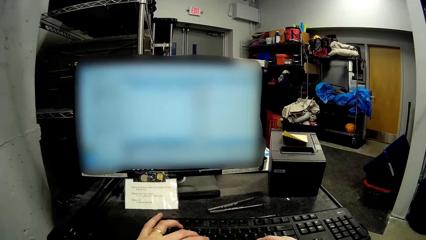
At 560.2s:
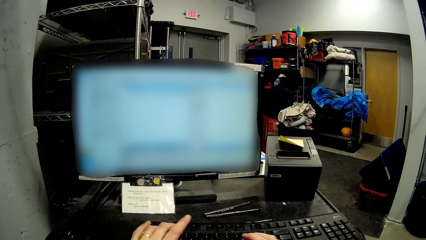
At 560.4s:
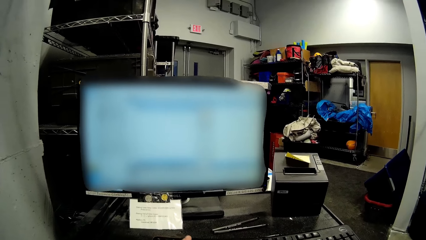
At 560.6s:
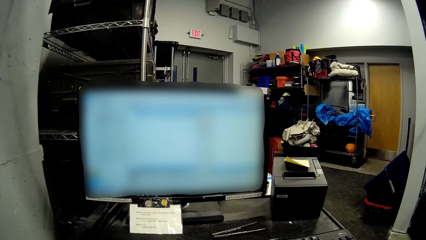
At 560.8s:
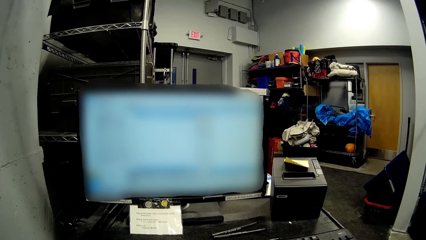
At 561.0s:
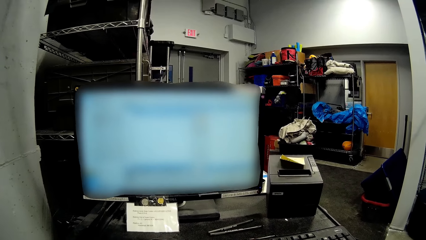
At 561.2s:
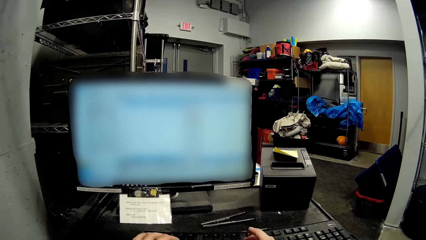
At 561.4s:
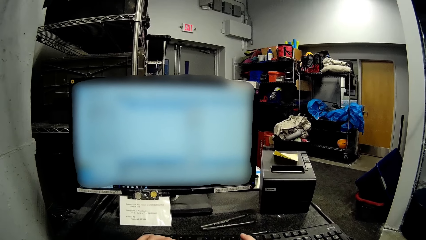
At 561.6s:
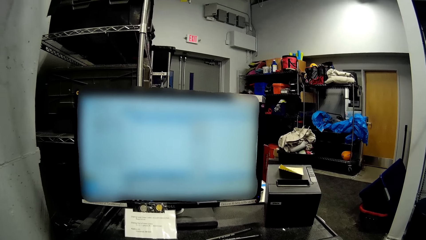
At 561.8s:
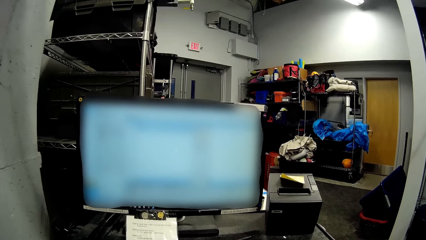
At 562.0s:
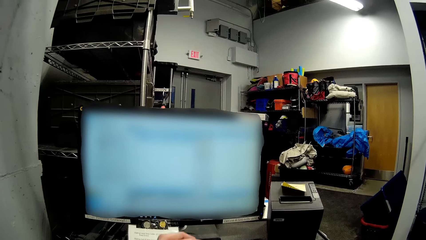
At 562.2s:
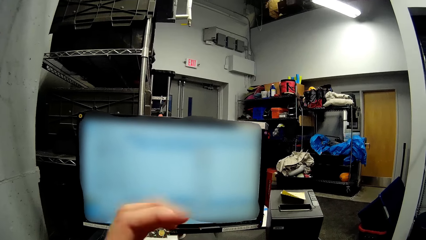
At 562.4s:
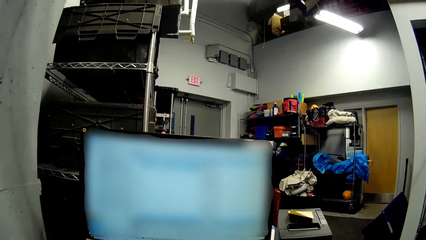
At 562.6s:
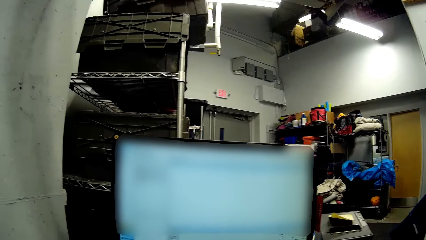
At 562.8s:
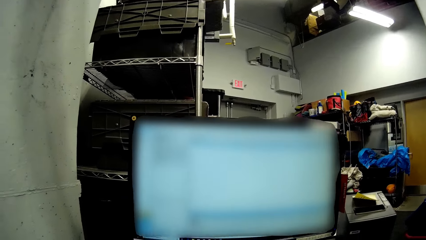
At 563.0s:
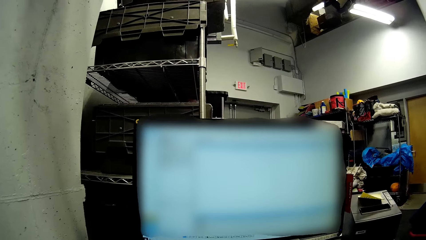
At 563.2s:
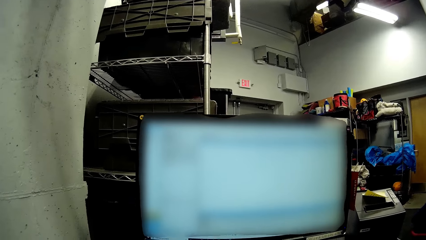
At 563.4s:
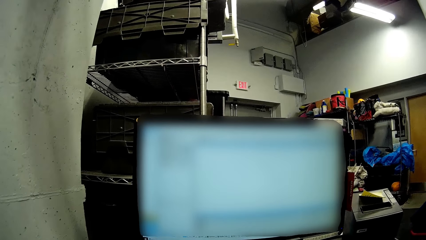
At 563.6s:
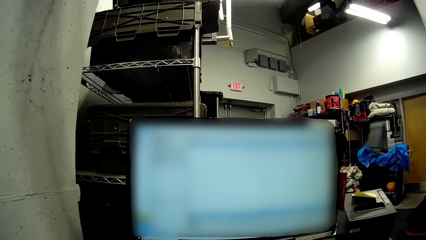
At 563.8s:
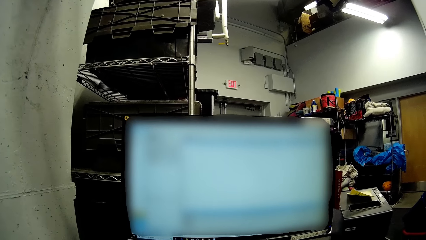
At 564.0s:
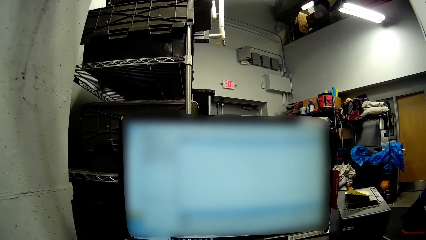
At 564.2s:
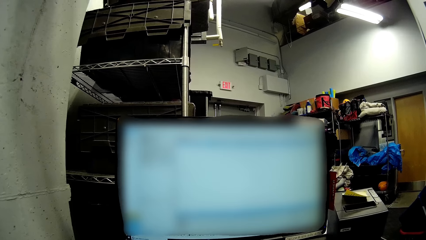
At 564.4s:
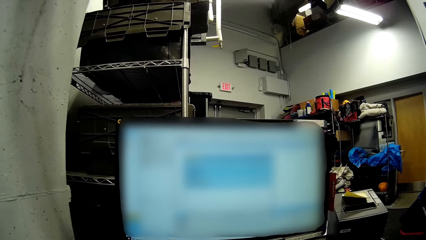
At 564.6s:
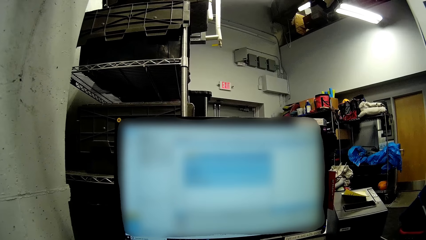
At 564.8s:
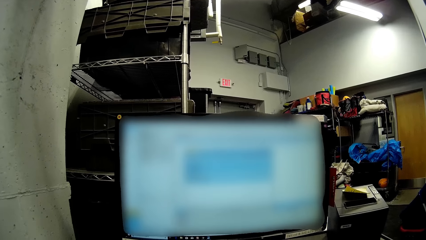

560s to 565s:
The camera wearer presses the keyboard with both hands.

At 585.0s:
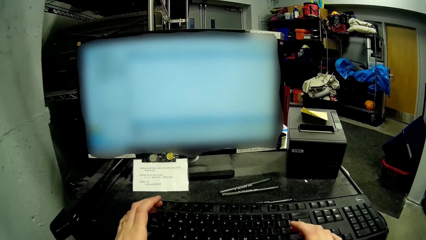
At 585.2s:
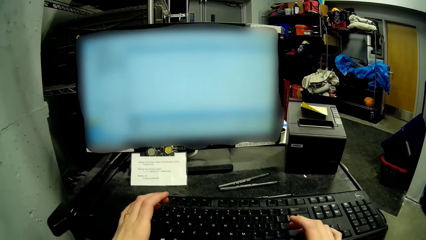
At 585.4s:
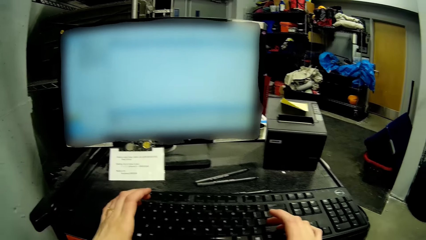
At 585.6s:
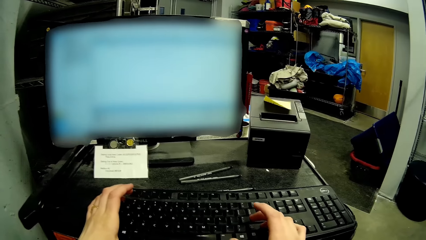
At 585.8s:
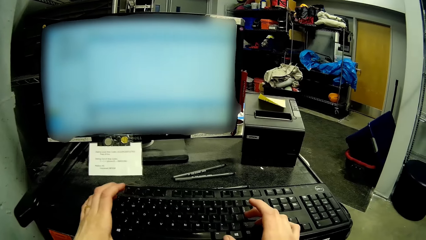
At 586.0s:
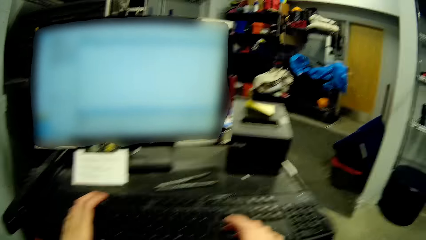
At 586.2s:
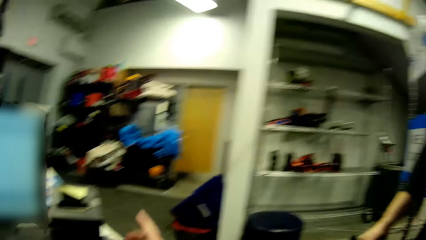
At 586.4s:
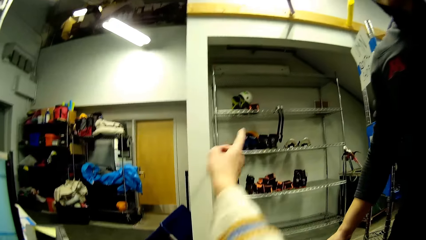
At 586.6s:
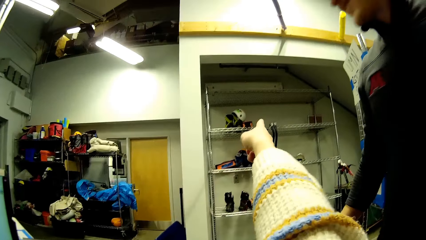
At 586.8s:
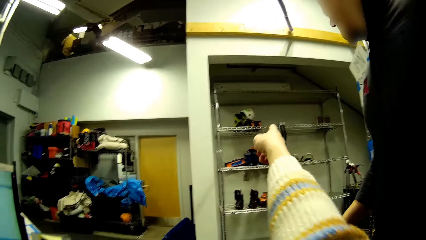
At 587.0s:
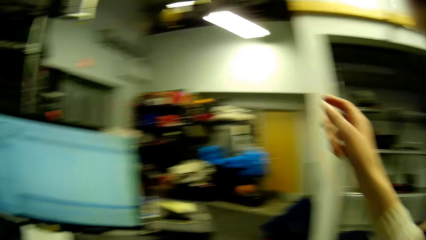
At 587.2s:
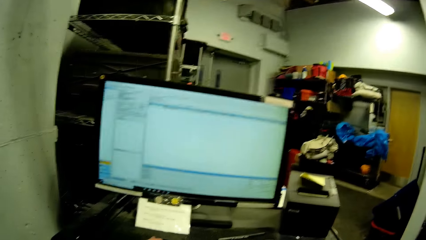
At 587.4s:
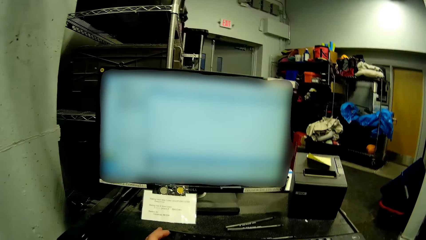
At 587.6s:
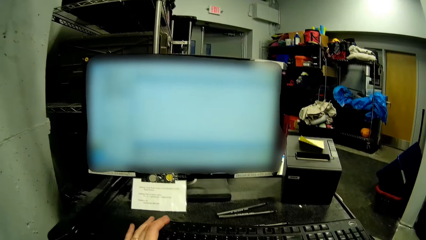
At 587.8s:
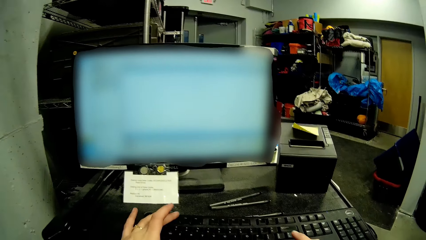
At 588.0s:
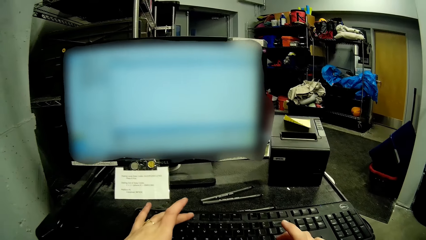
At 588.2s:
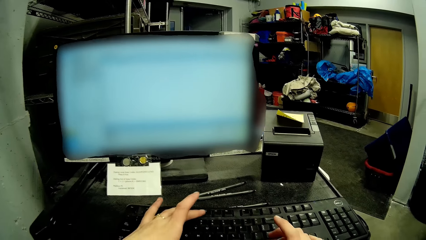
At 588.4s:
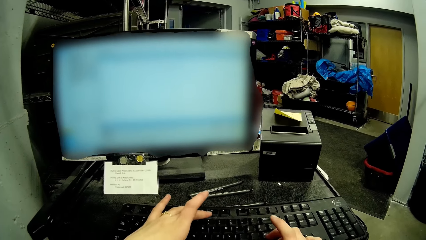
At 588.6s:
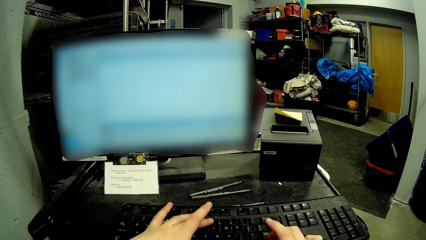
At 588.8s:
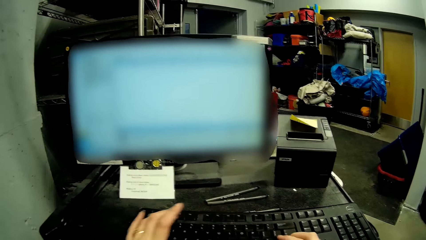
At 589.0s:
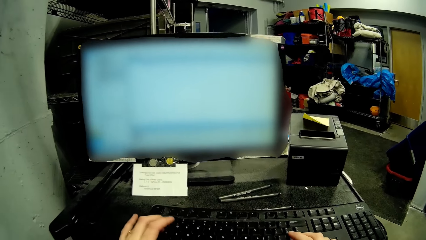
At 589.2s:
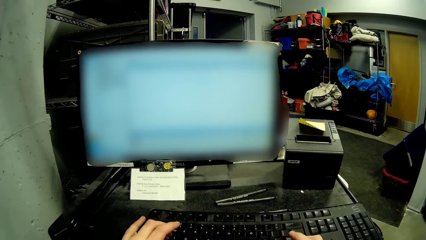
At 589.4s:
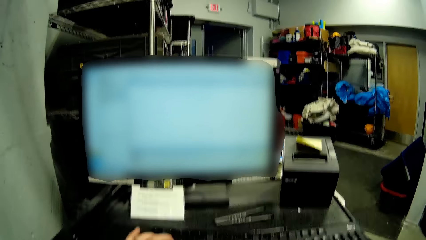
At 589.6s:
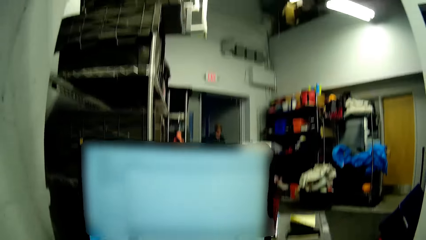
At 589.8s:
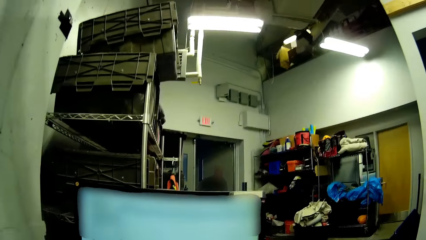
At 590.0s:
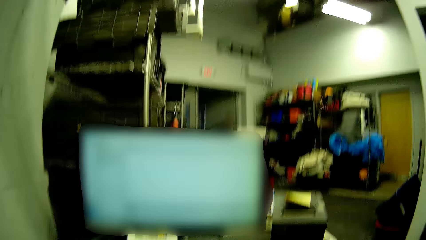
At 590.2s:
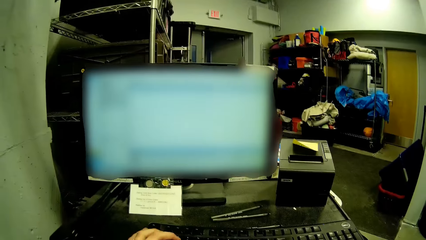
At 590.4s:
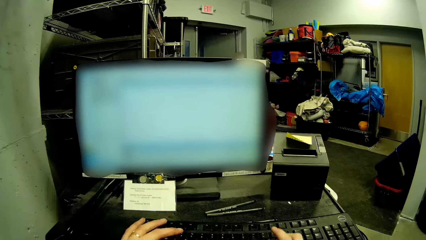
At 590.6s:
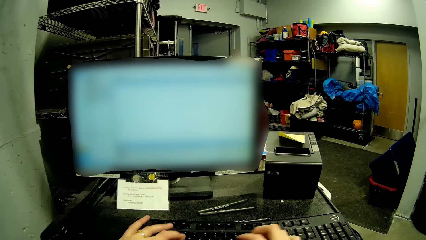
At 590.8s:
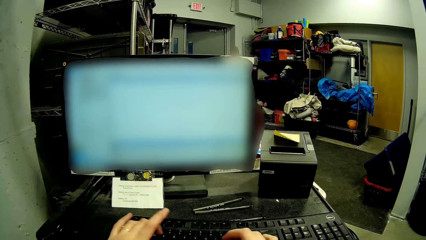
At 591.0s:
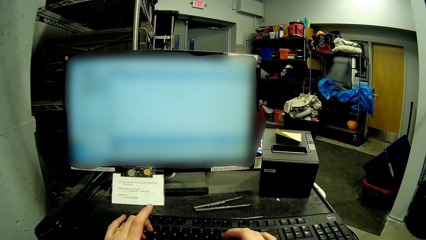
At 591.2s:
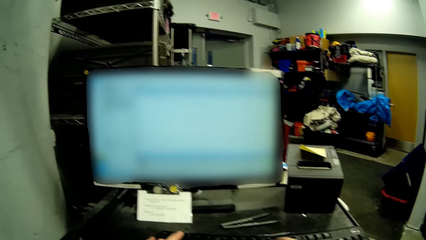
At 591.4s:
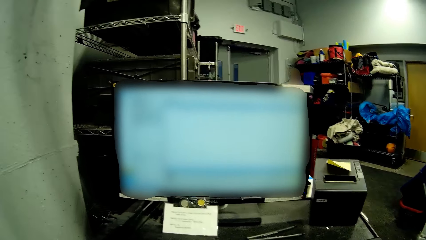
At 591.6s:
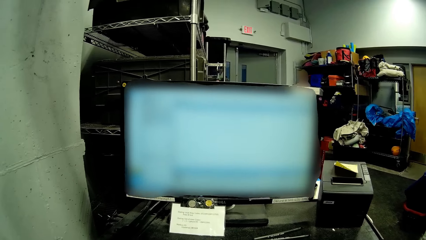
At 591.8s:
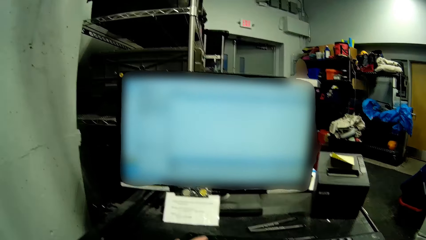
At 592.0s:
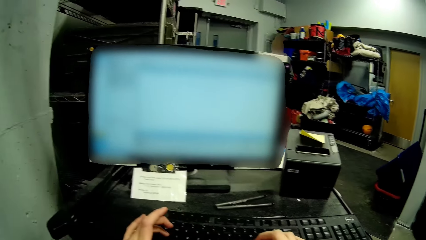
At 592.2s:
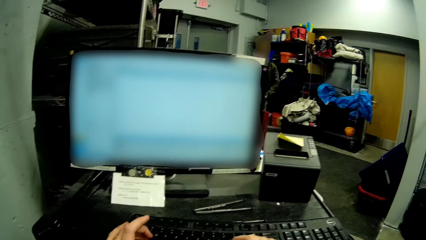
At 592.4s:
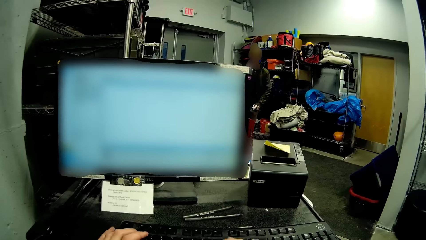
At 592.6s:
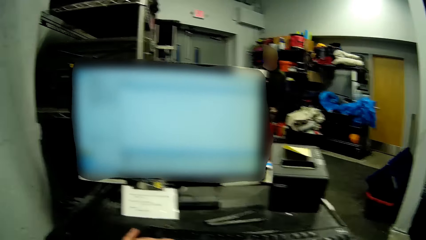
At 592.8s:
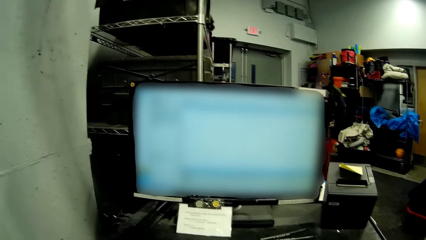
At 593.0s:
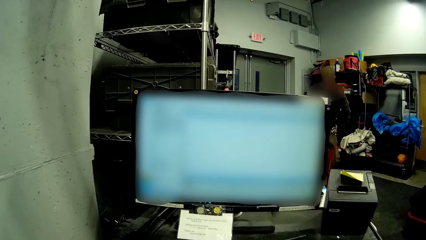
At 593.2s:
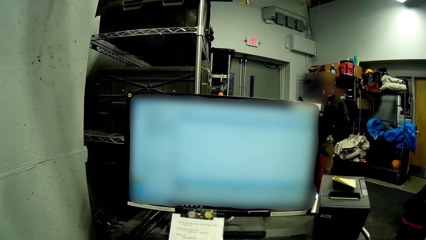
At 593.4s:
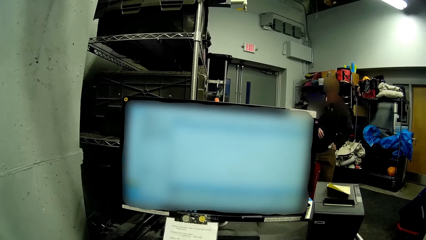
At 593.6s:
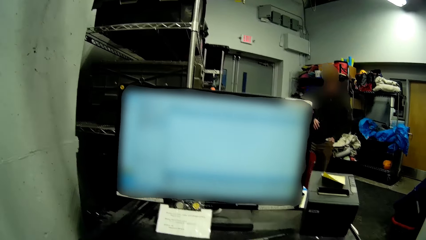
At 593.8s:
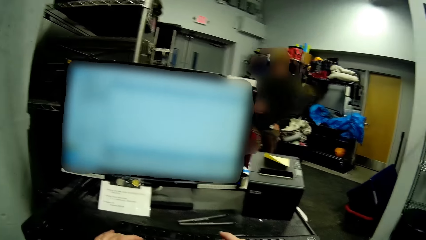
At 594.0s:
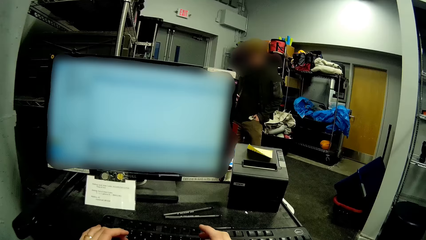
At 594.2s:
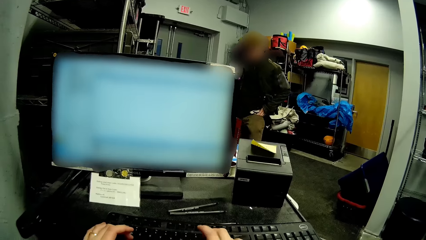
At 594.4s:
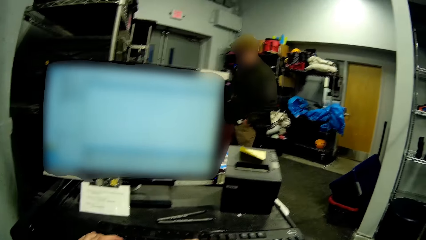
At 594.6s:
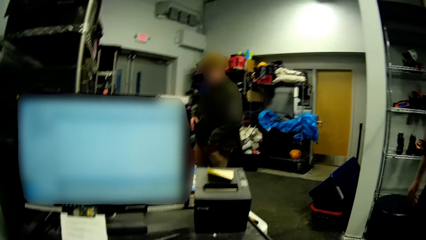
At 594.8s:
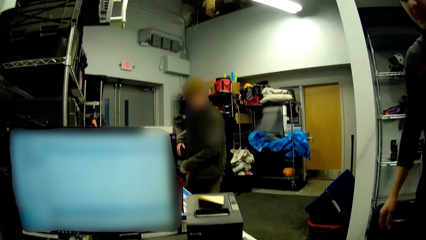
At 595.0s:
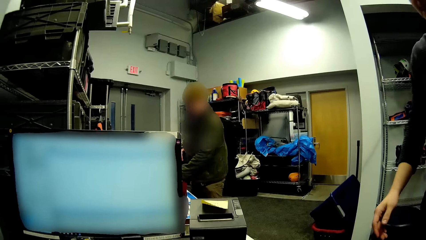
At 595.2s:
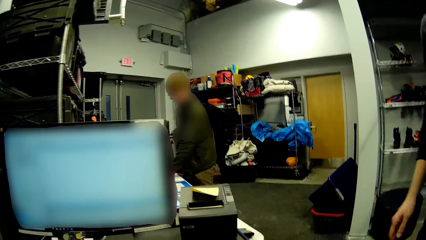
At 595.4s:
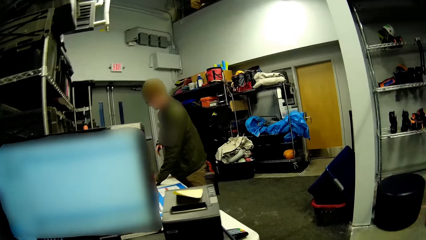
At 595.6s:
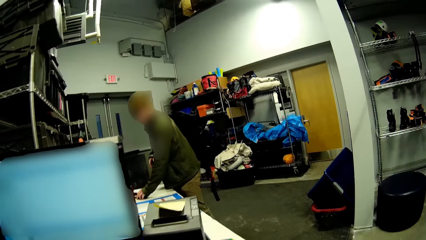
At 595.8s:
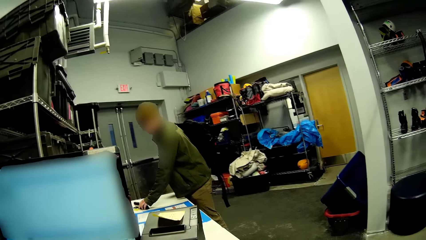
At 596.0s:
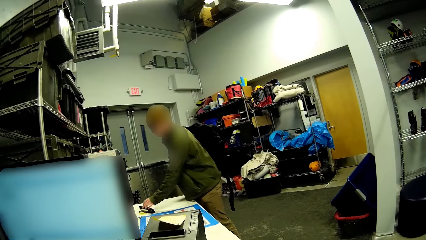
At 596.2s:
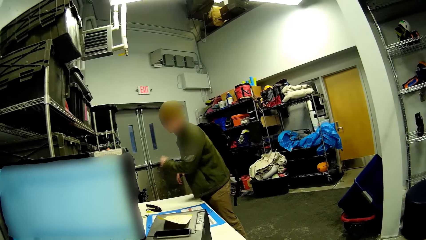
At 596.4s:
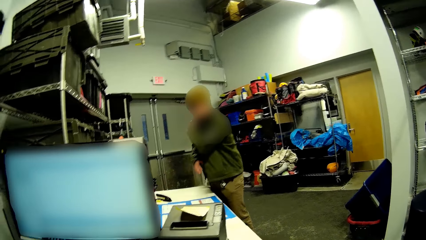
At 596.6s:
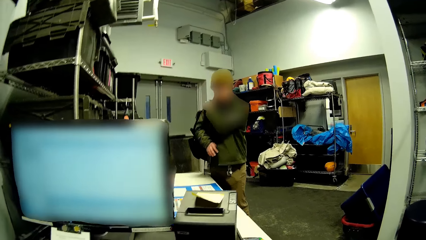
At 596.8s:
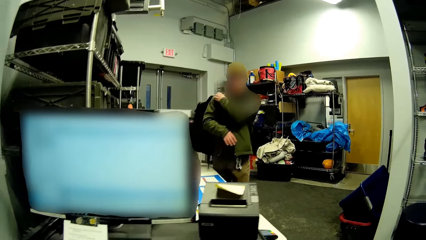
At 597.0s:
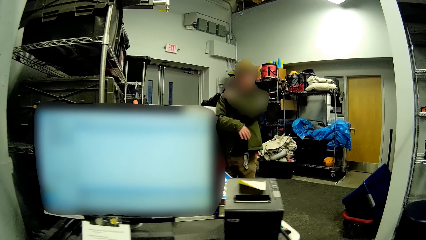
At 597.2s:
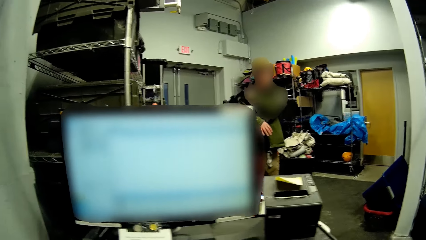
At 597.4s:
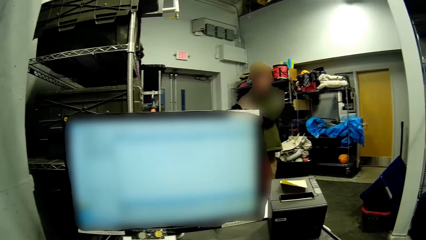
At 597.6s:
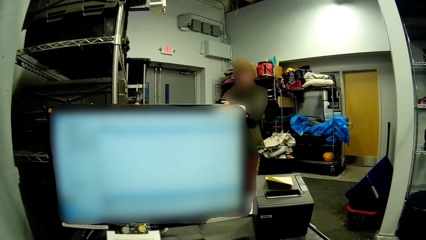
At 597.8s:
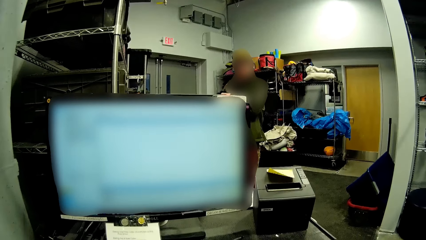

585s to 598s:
A man walks towards the camera wearer. The camera wearer points to a rack. They press the keyboard with both hands. Another man walks towards the camera wearer. The first man walks towards a table. The first man drops a phone on the table. A person moves a stapler on the table.
